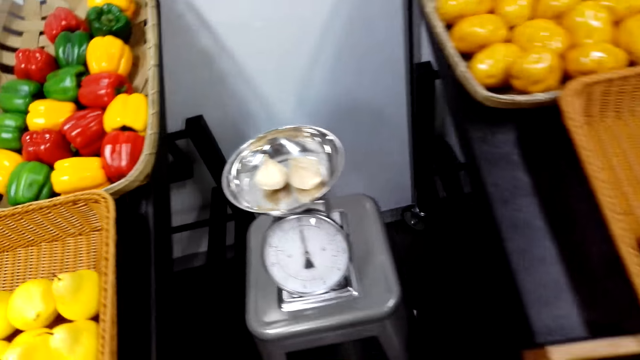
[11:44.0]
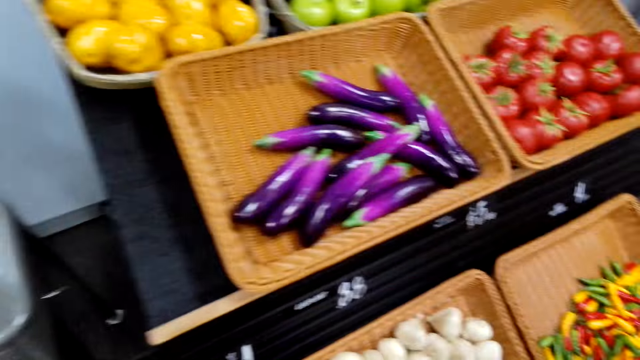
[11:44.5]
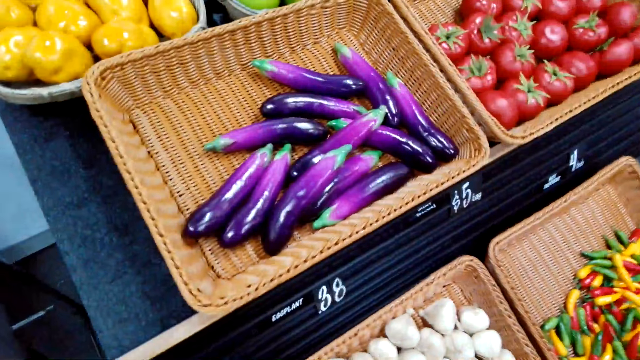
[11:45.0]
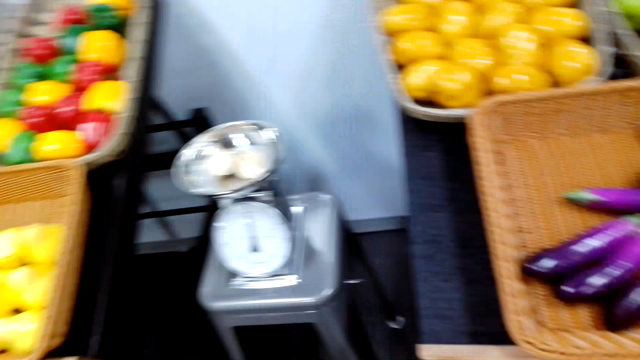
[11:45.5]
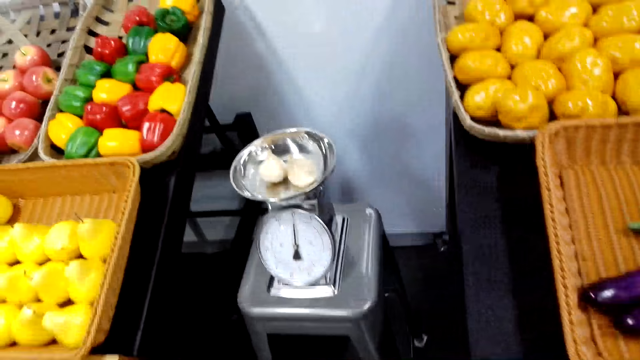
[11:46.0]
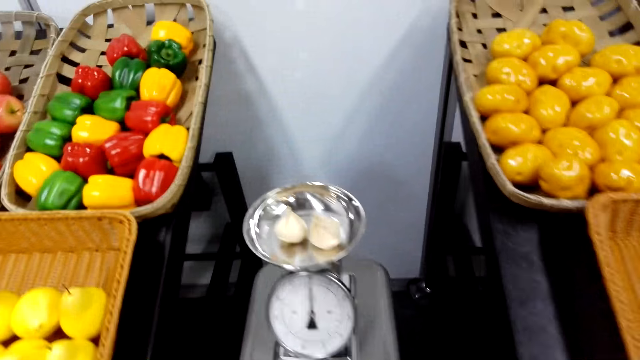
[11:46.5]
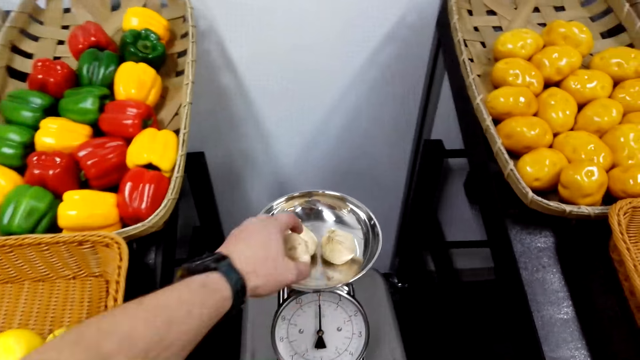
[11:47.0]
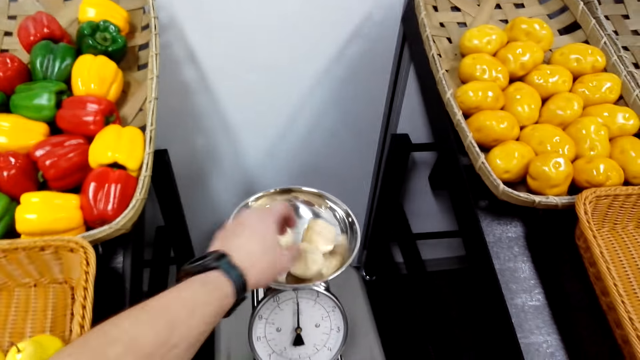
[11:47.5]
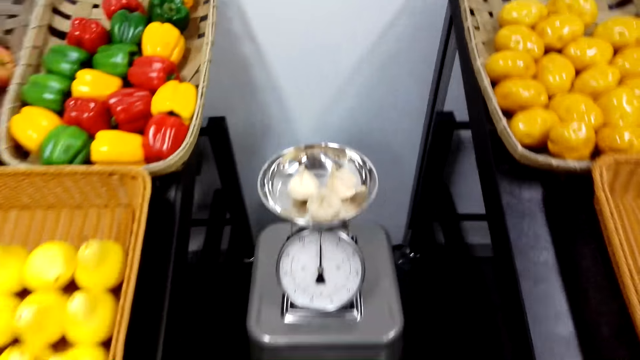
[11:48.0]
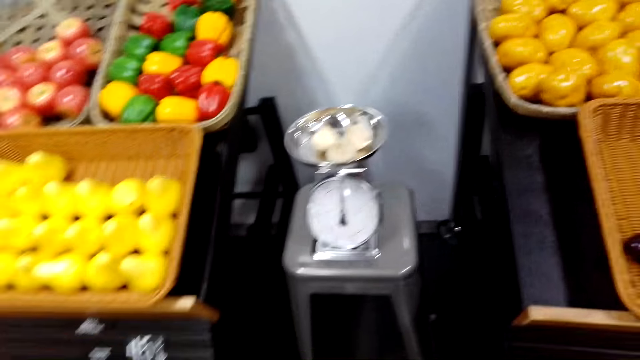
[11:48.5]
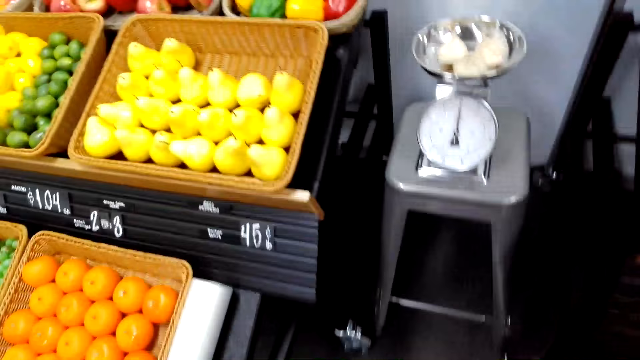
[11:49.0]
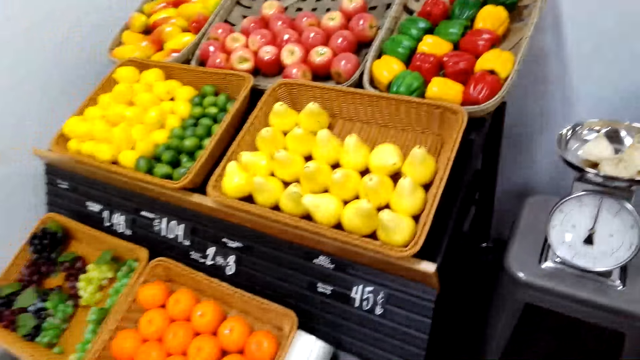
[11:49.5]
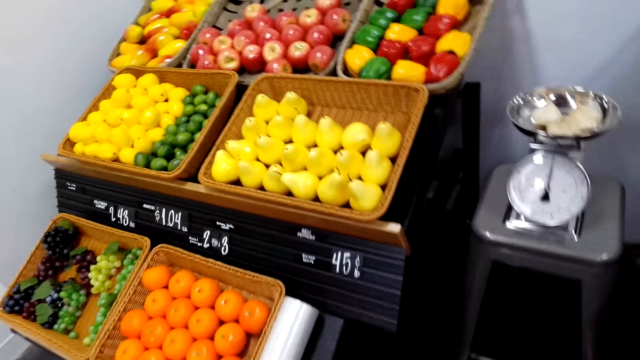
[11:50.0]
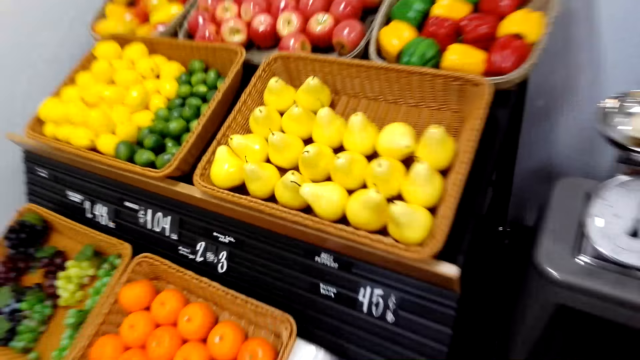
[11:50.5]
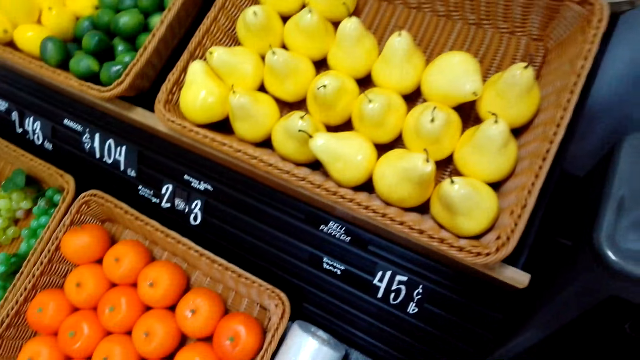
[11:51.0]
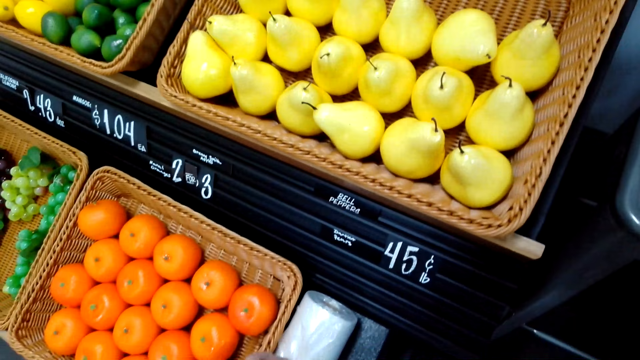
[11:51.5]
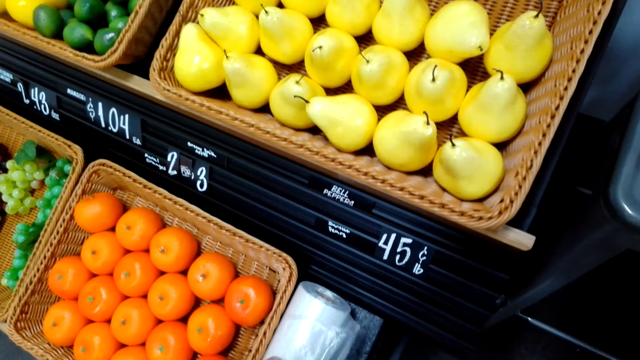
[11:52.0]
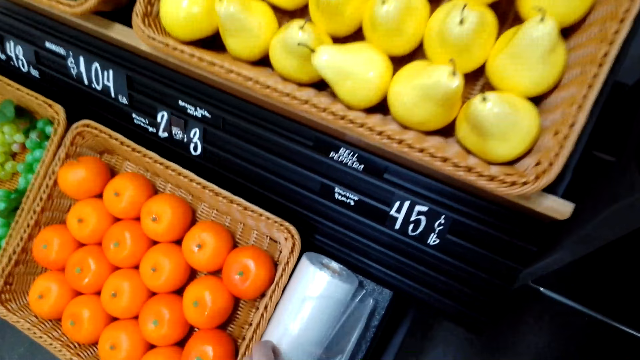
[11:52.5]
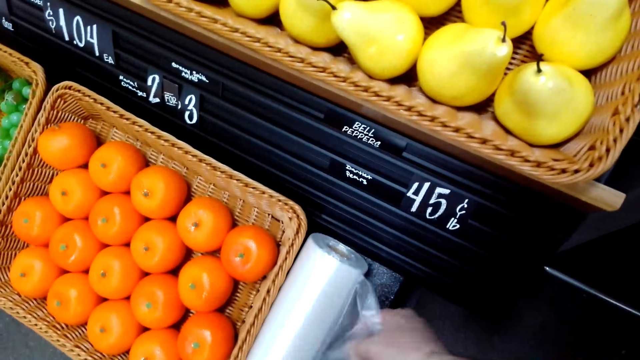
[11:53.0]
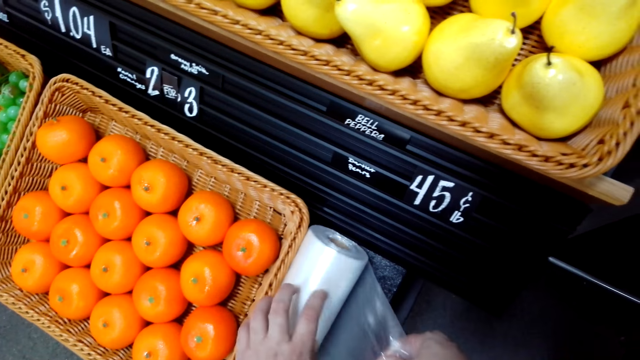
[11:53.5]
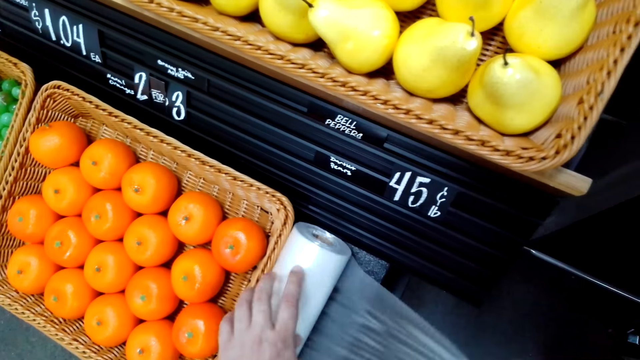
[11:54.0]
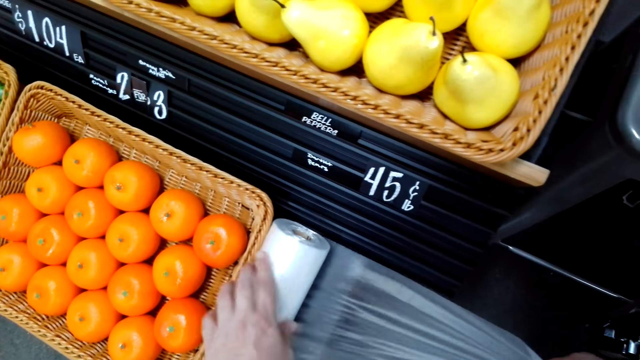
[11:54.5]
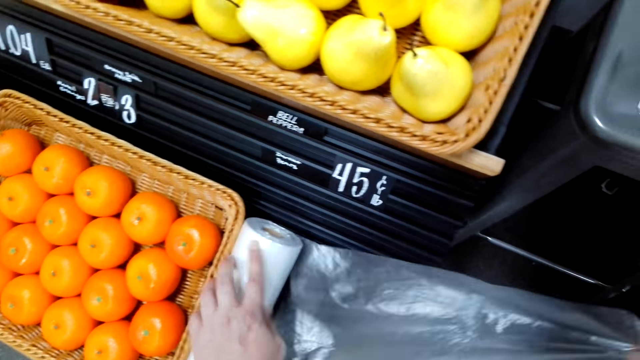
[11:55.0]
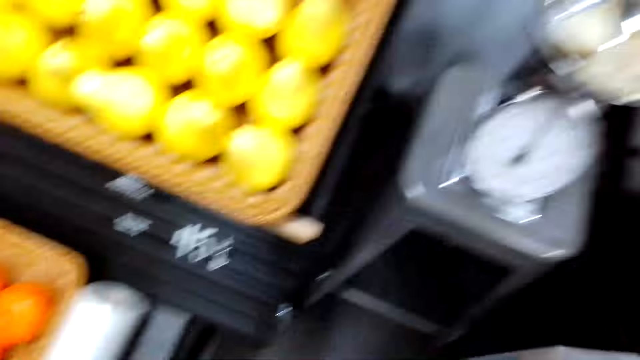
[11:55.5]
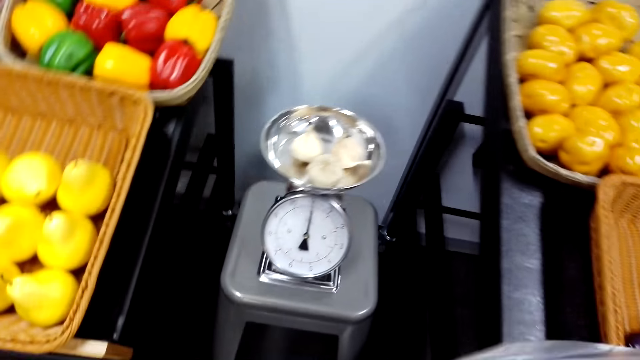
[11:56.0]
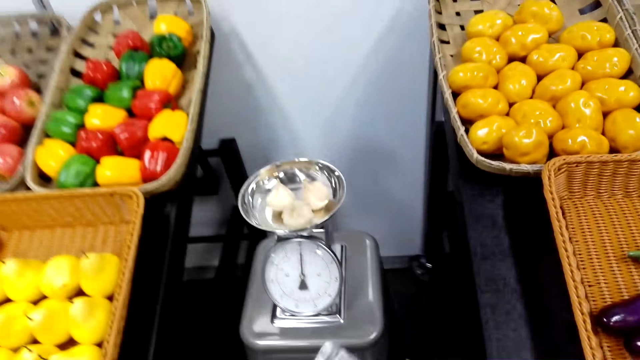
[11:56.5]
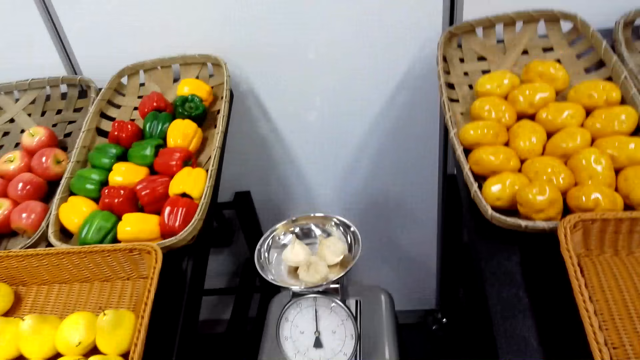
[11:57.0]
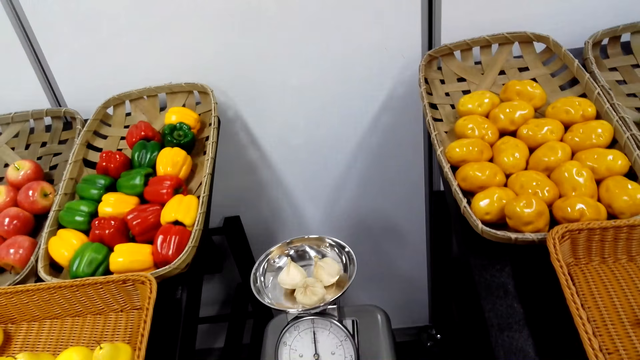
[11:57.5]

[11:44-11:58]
The camera wearer takes the turmeric. They put the turmeric in the weighing scale. They unwrap paper foil. They take a nylon bag.

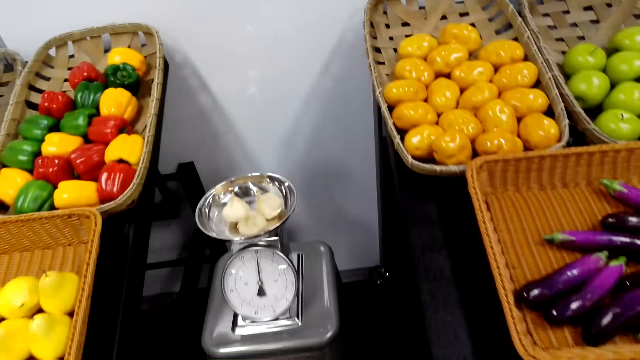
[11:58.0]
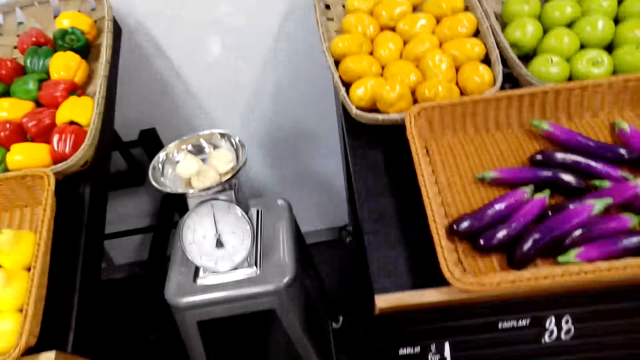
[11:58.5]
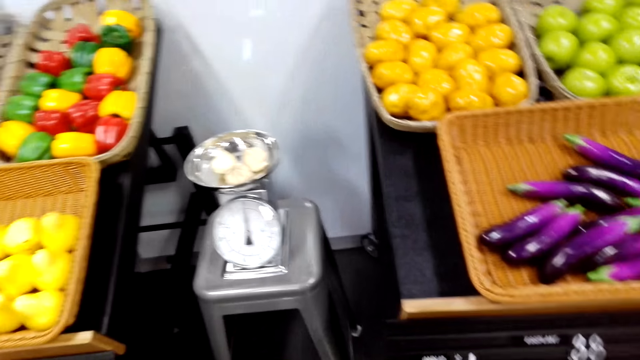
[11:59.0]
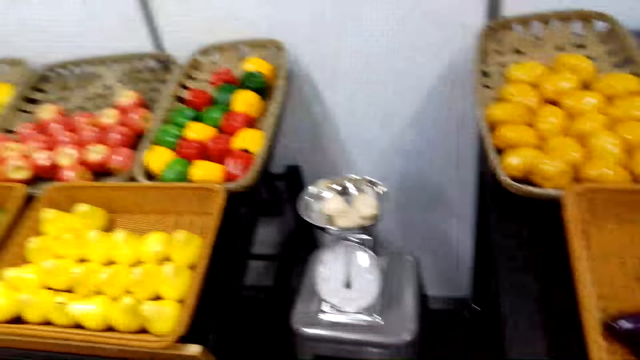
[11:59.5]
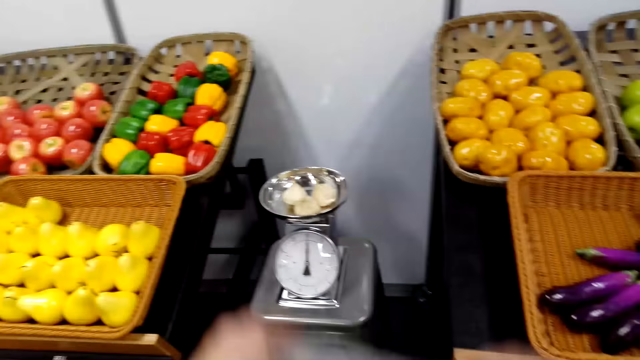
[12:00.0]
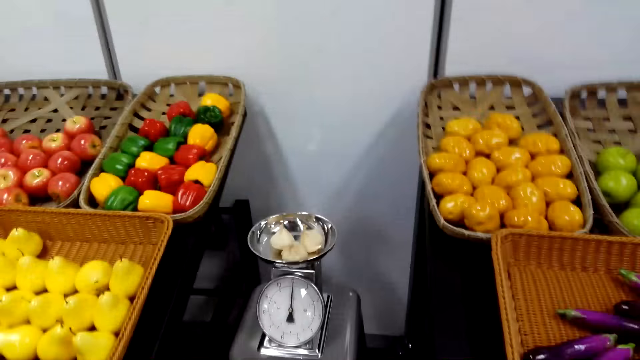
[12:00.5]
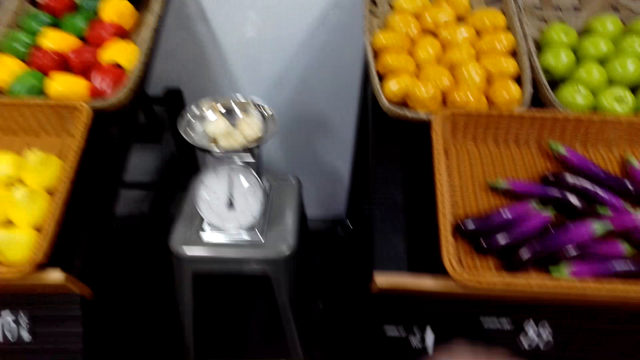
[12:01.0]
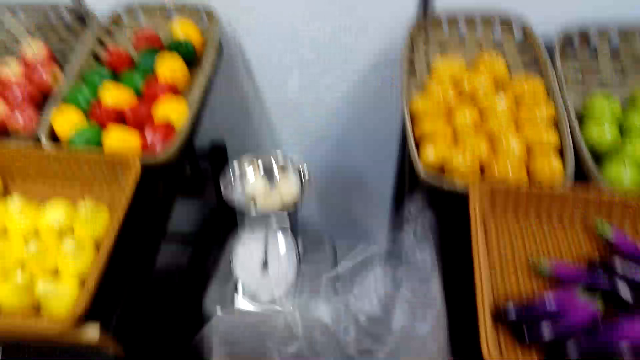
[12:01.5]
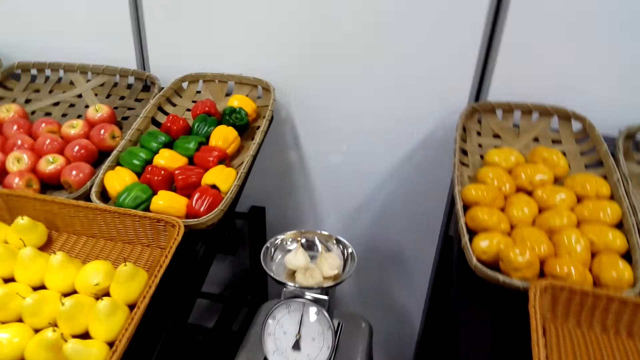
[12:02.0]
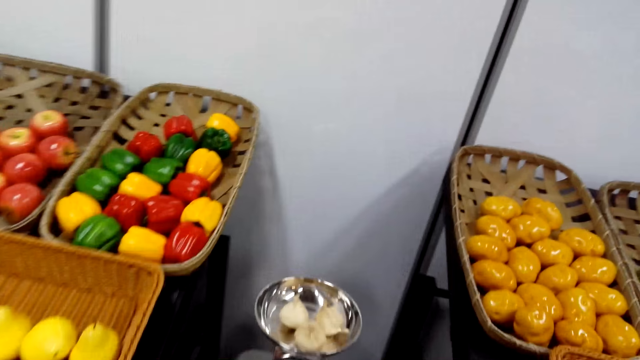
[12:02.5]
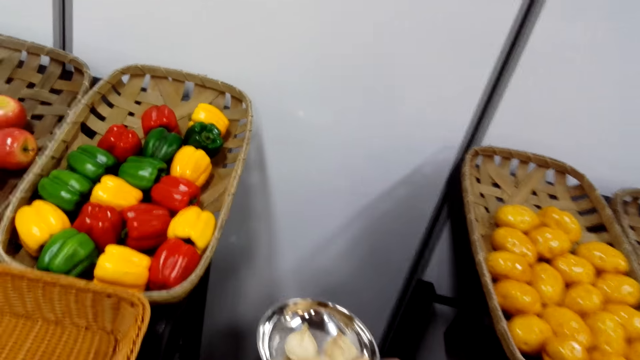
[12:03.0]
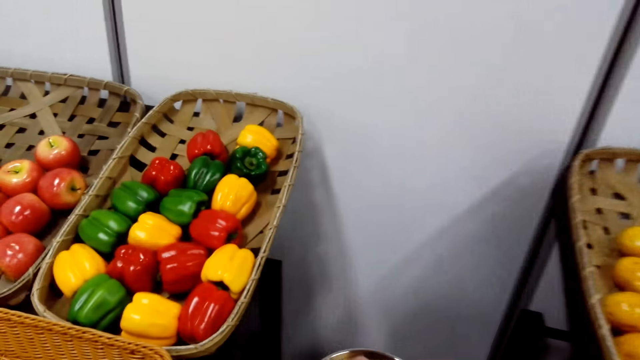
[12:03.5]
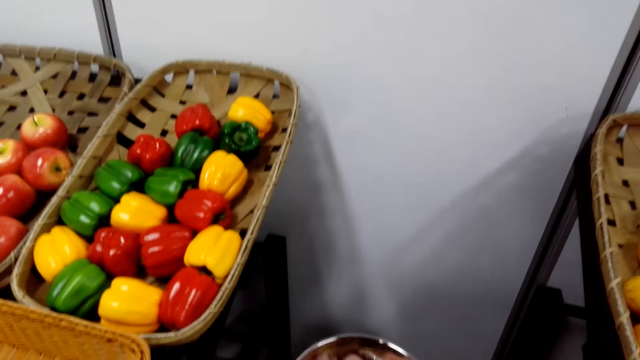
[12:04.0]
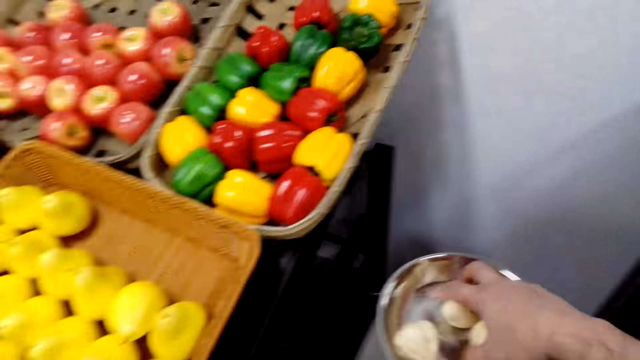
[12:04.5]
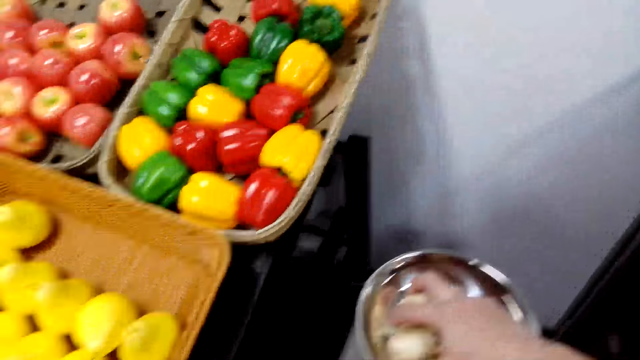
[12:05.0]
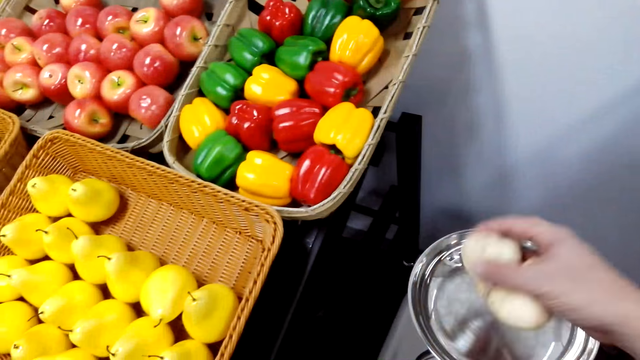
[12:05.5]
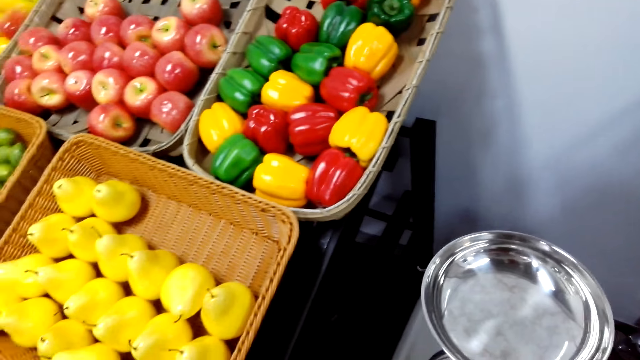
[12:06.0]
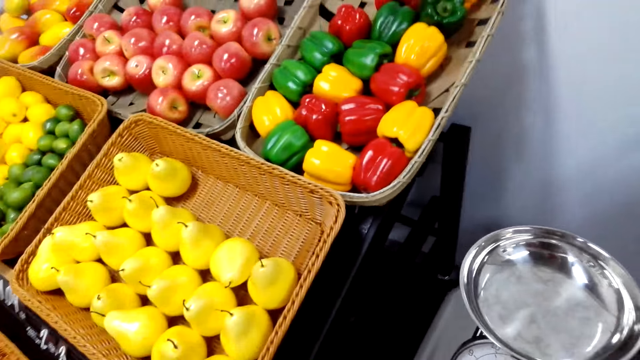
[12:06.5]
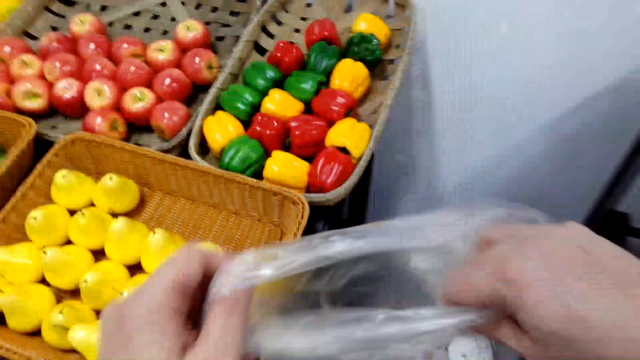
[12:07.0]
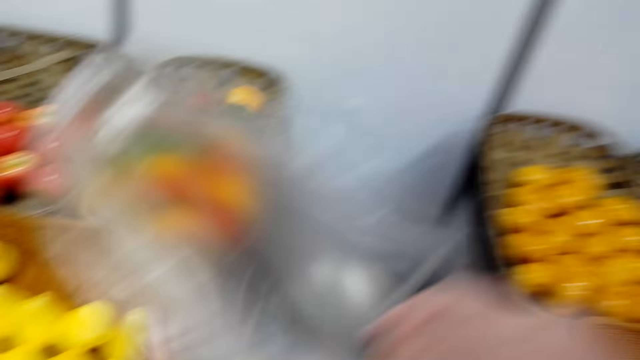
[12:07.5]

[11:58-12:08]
The camera wearer puts the turmeric in the nylon bag. They take onions, put the onions in the polythene paper, and adjust the polythene paper.
